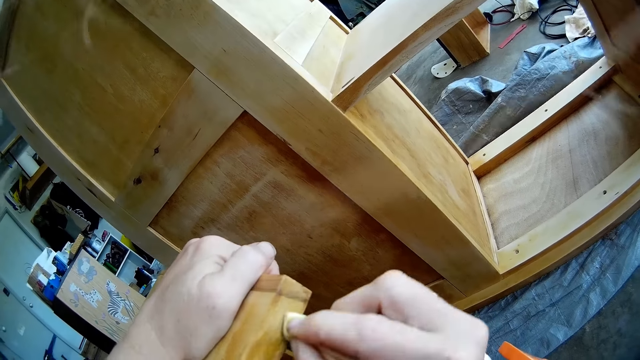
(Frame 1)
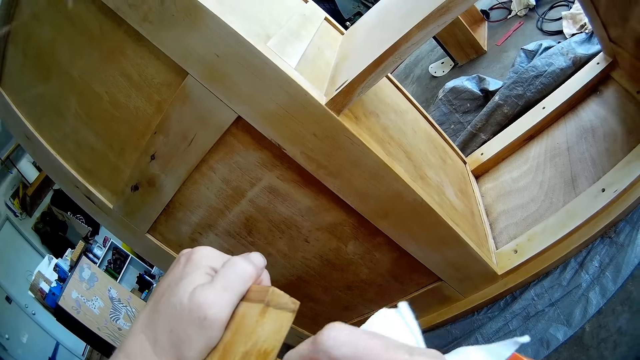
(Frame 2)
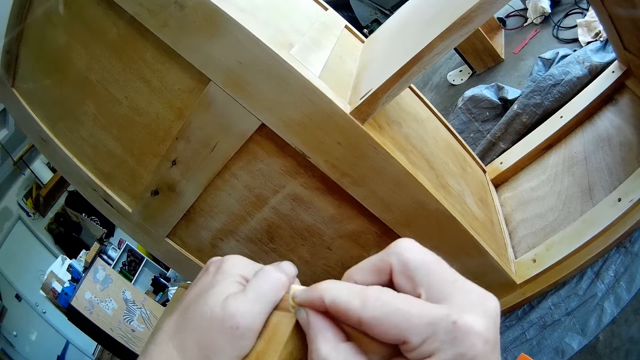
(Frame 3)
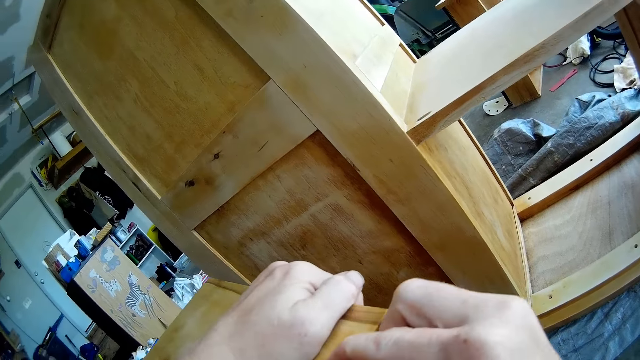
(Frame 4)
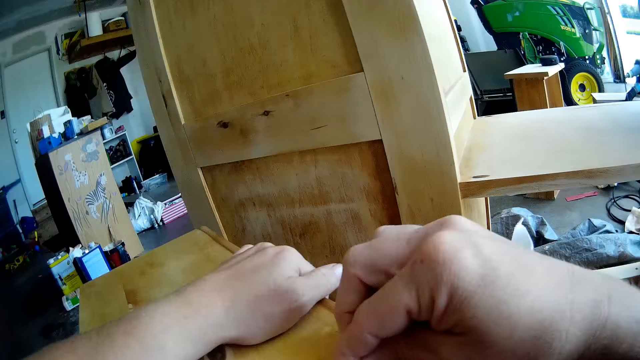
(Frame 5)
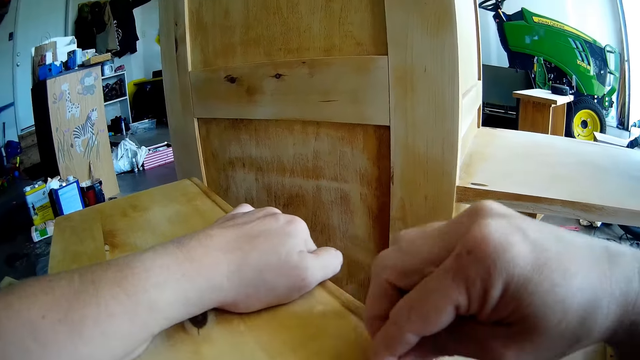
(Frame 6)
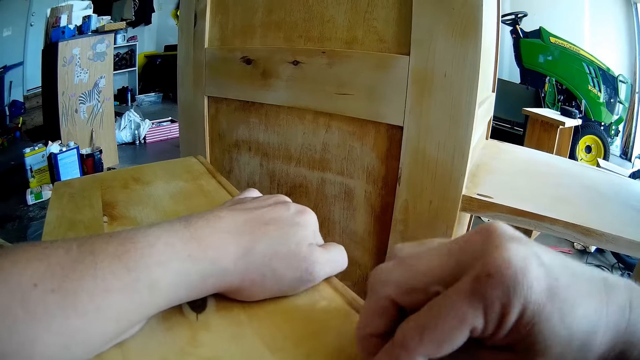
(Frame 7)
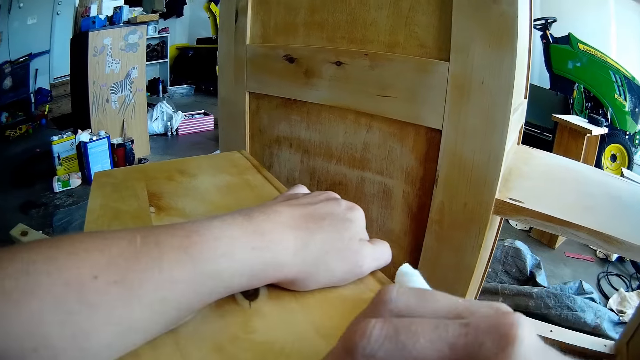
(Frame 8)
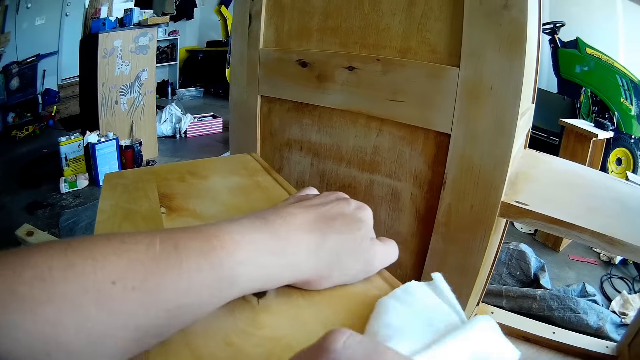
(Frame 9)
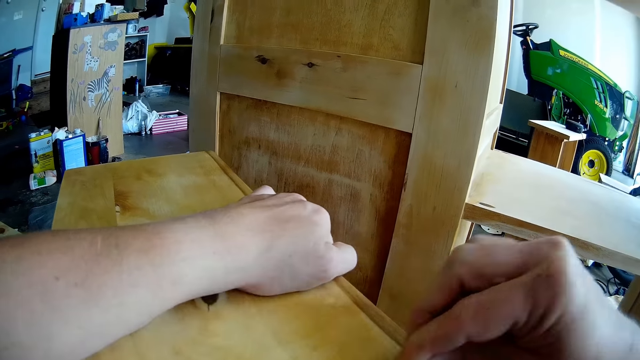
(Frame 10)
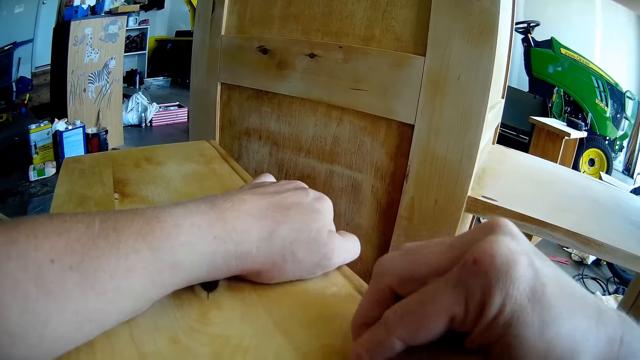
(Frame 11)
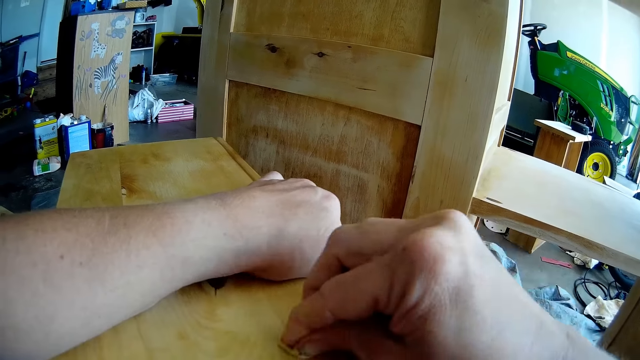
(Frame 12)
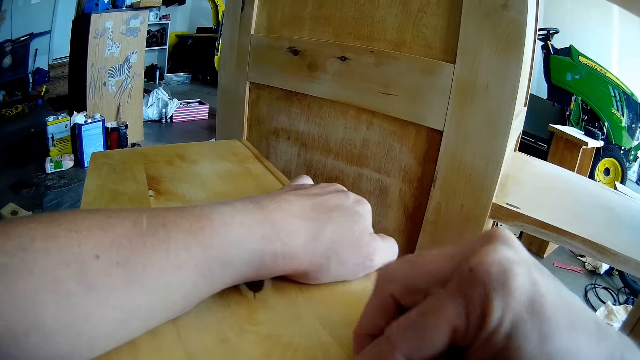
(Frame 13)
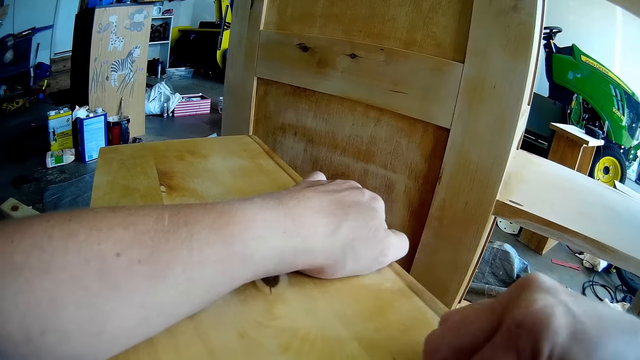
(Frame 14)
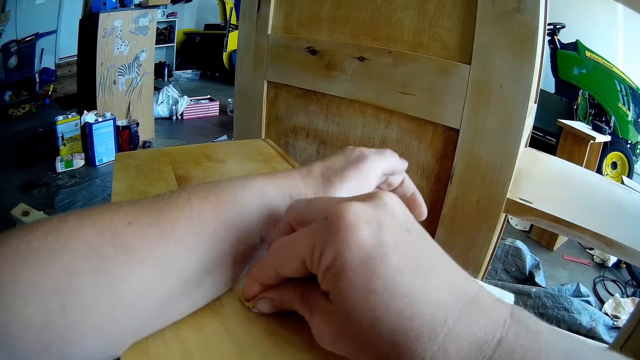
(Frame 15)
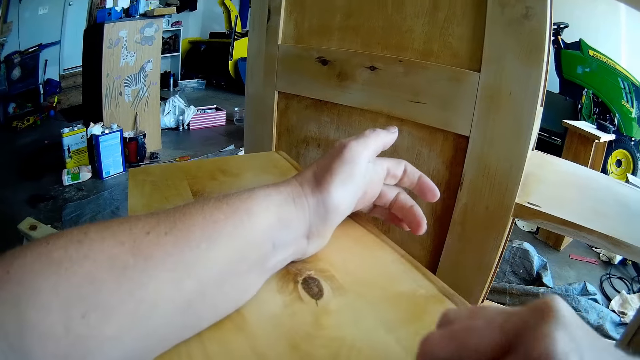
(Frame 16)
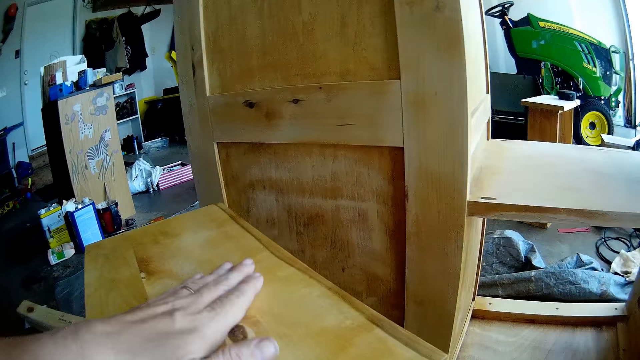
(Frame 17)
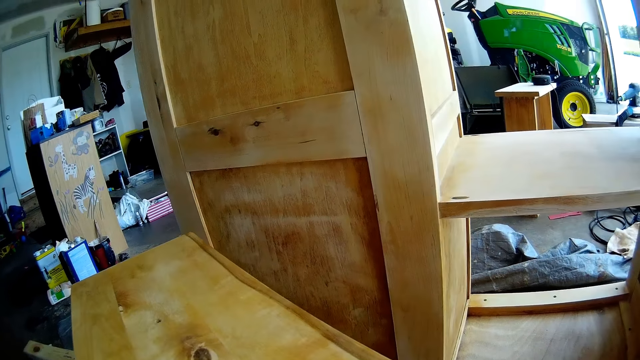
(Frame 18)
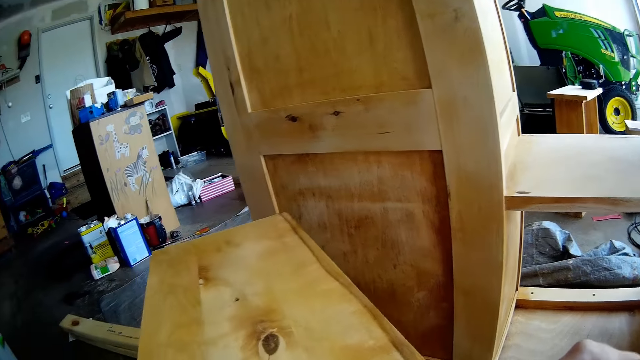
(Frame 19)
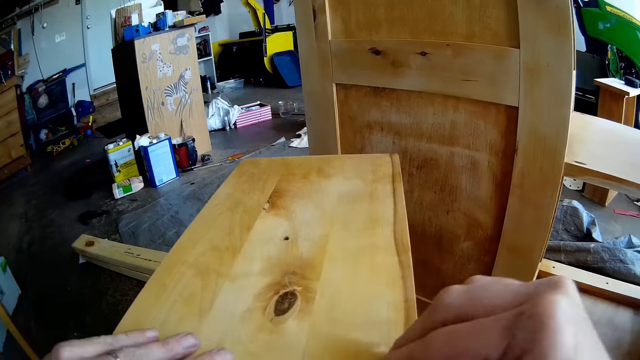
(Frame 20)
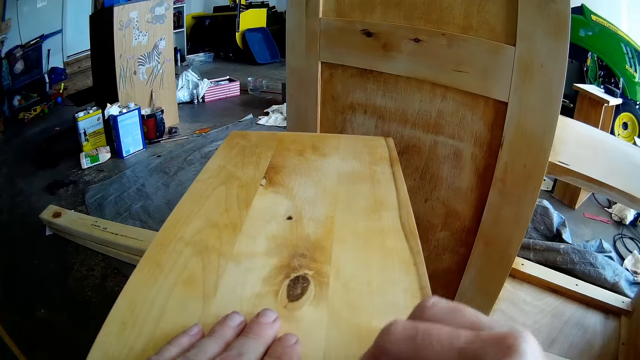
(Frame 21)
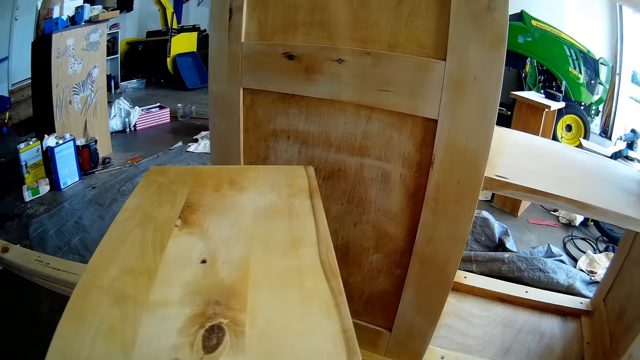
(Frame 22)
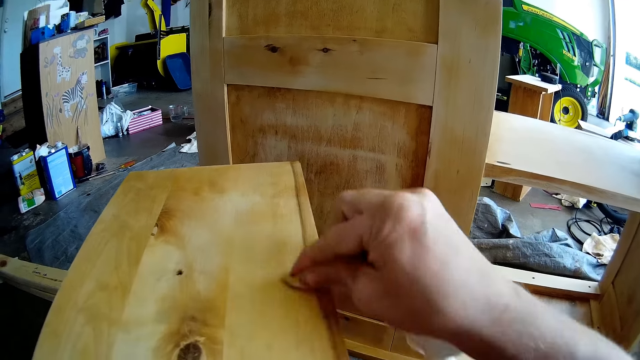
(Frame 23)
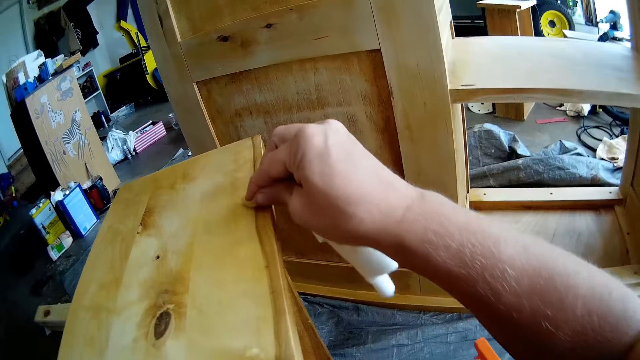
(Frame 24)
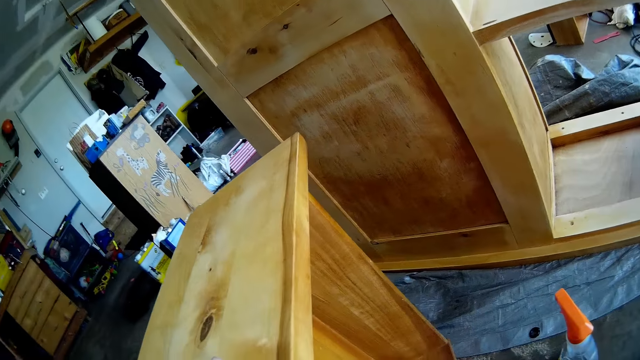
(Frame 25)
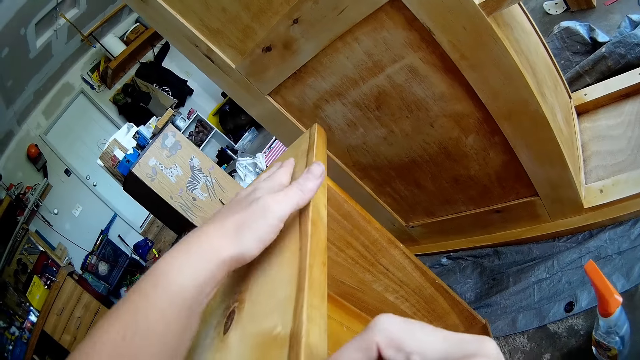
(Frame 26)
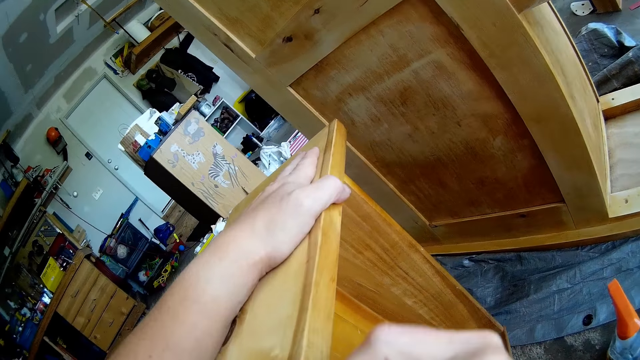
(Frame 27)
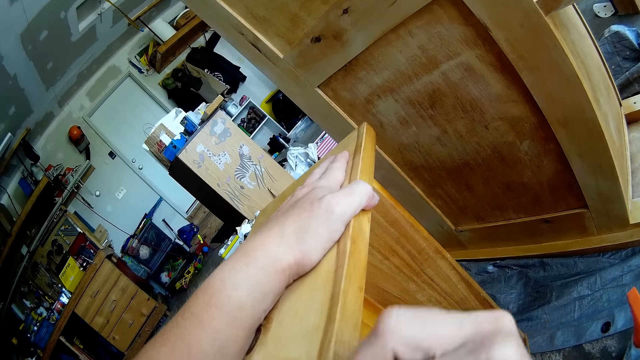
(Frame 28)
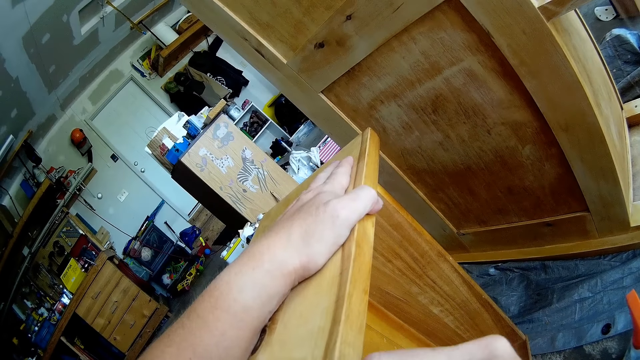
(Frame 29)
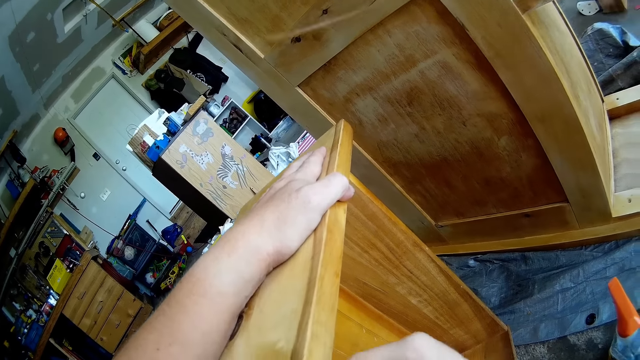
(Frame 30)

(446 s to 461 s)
The camera wearer wipes the drawer with a hand. They tilt the drawer with a hand. They wipe the drawer with the cloth. They place a hand on the drawer. They wipe the drawer with the cloth.

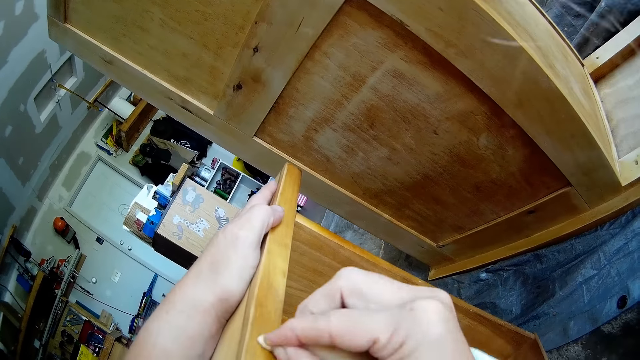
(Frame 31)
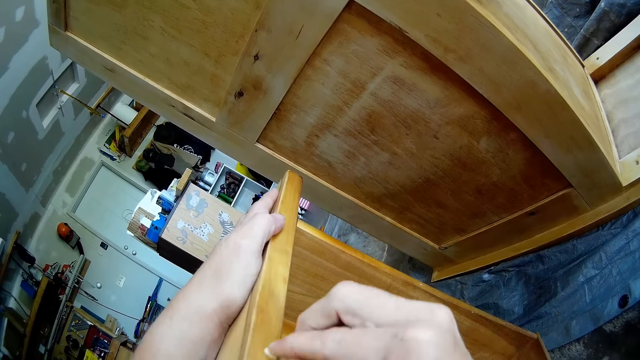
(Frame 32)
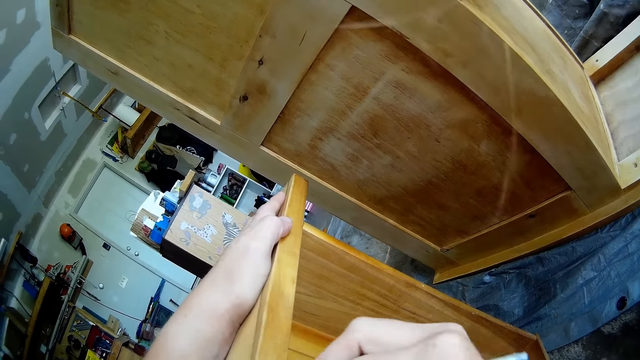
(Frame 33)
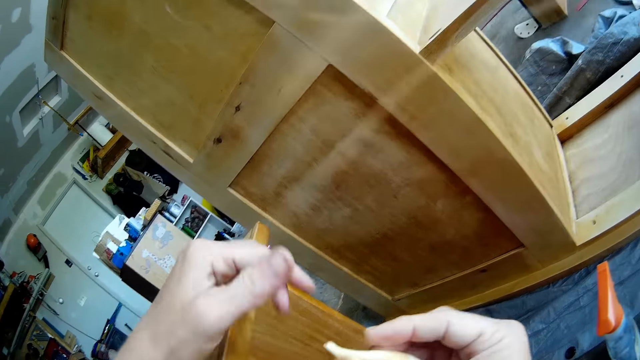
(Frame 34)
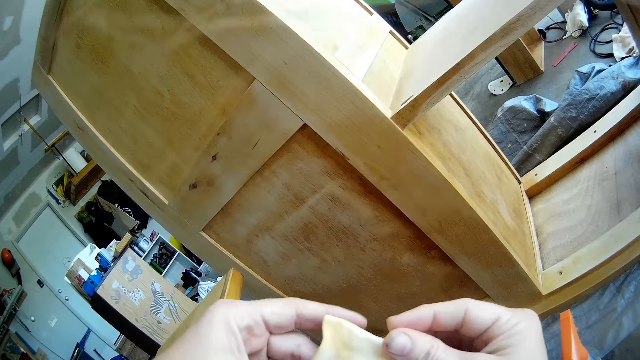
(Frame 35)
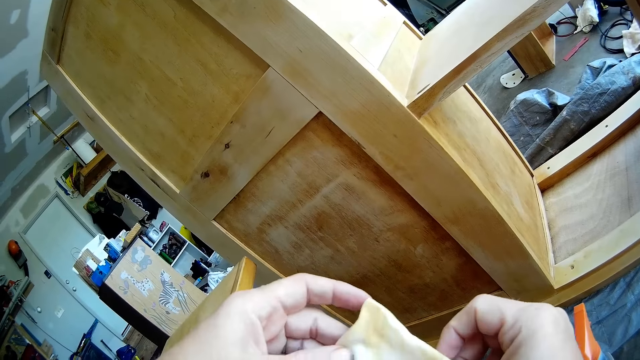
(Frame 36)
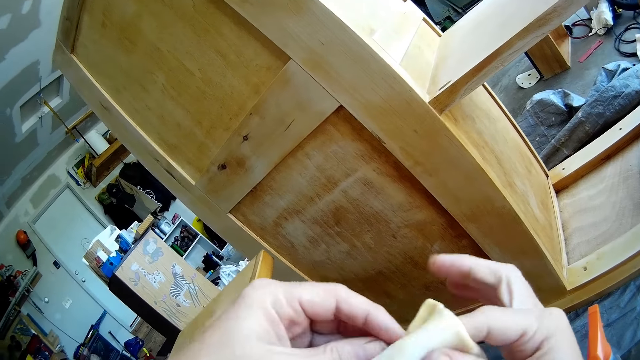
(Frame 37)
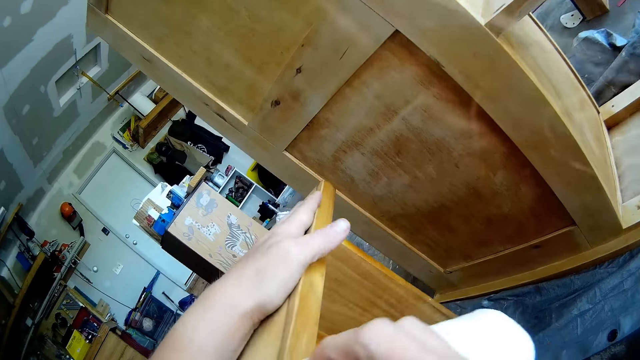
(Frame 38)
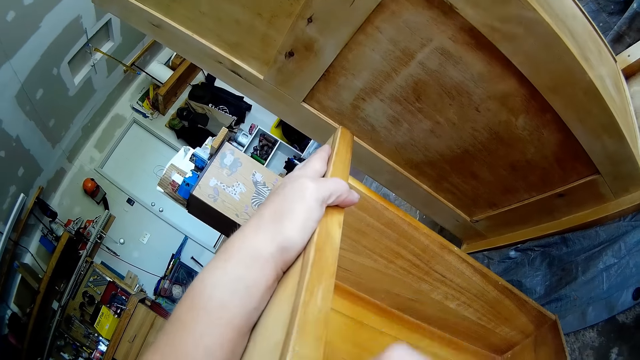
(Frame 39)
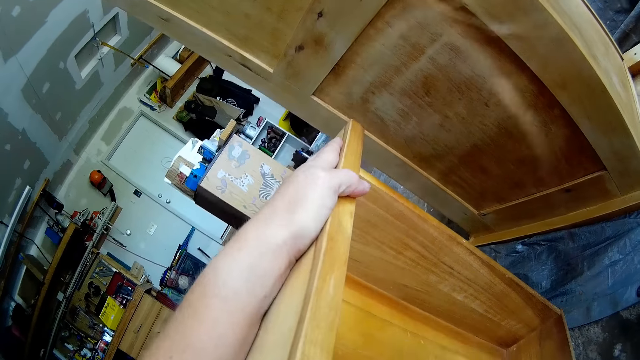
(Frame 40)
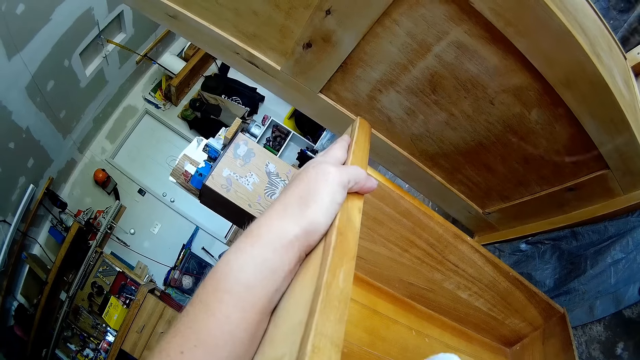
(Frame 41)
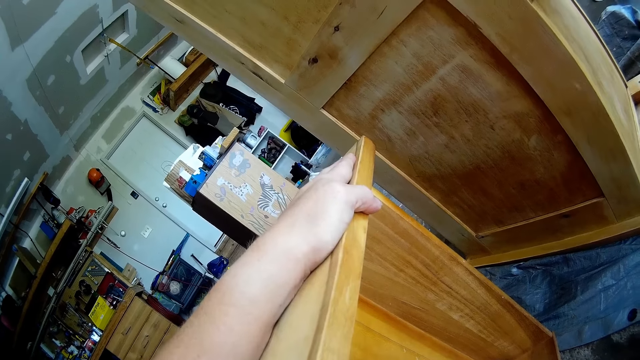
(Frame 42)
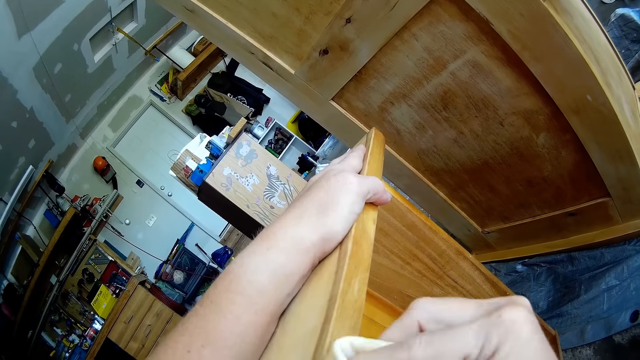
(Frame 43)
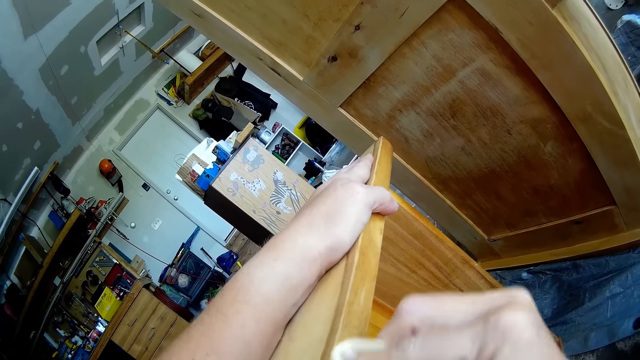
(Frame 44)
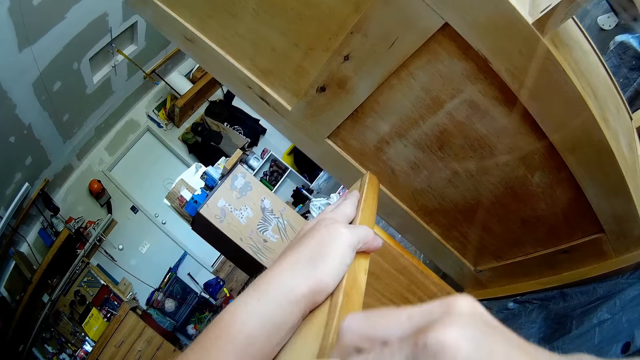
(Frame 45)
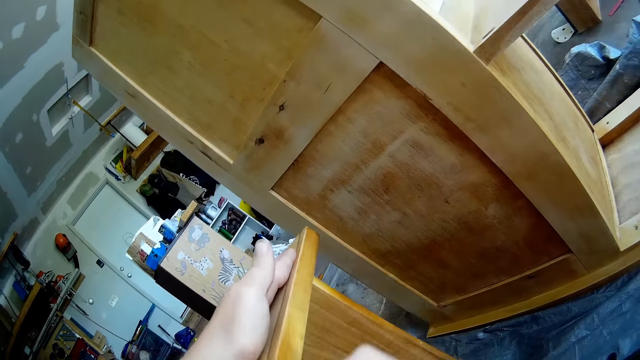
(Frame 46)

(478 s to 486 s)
The camera wearer adjusts the cloth with both hands. They place a hand on the drawer. They wipe the drawer with the cloth.
